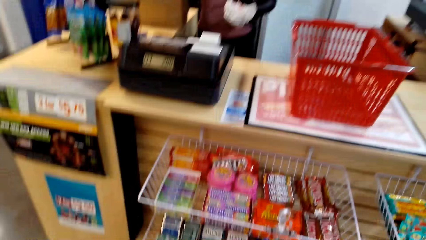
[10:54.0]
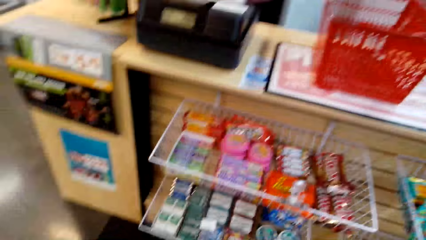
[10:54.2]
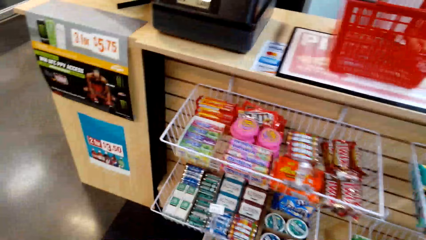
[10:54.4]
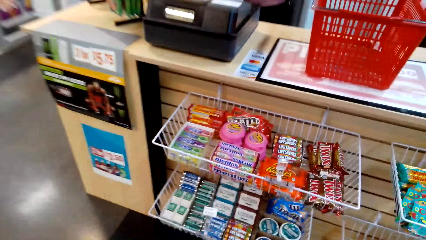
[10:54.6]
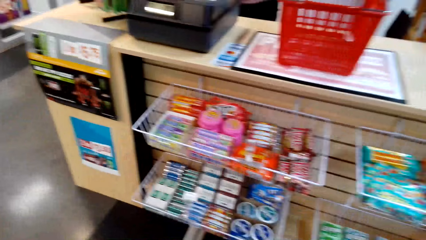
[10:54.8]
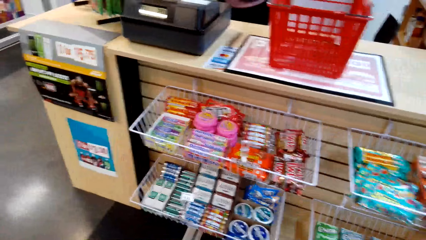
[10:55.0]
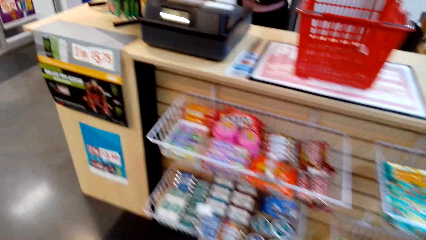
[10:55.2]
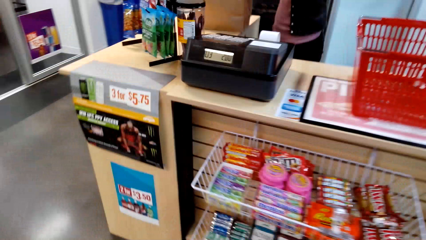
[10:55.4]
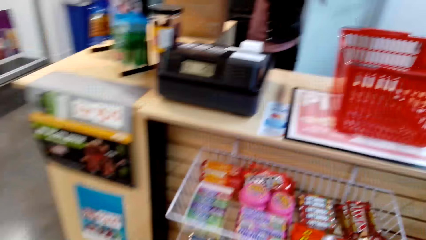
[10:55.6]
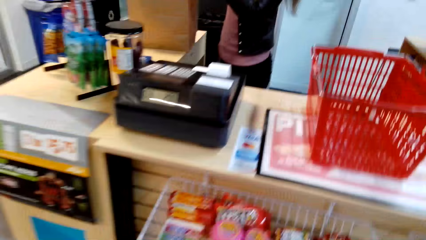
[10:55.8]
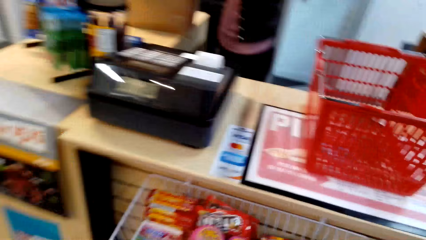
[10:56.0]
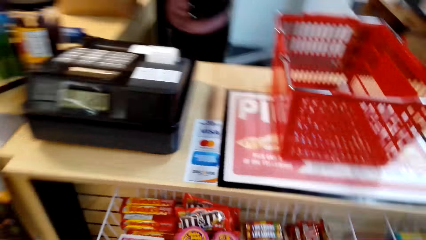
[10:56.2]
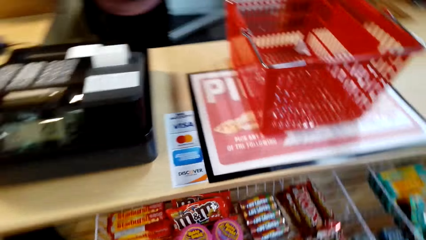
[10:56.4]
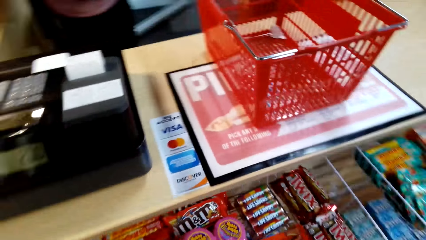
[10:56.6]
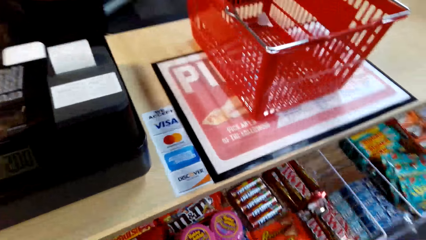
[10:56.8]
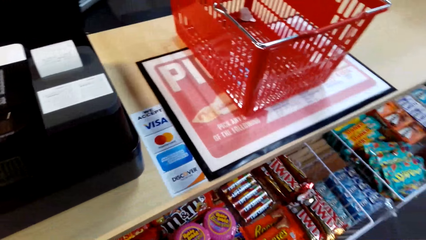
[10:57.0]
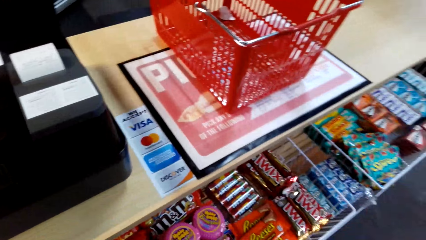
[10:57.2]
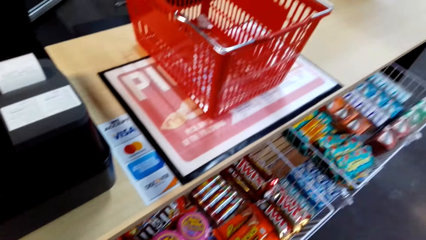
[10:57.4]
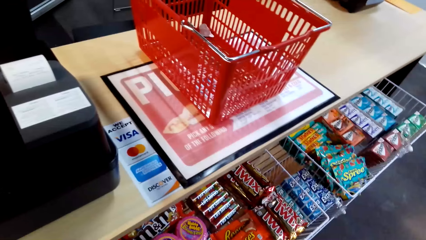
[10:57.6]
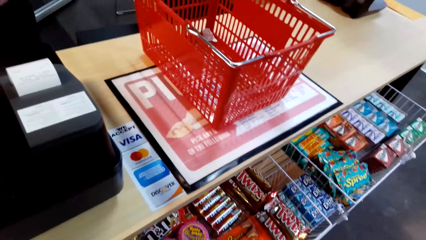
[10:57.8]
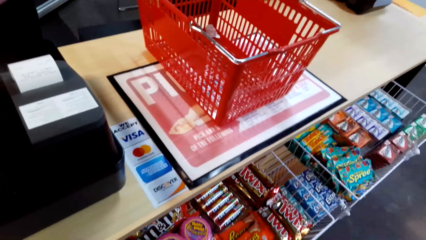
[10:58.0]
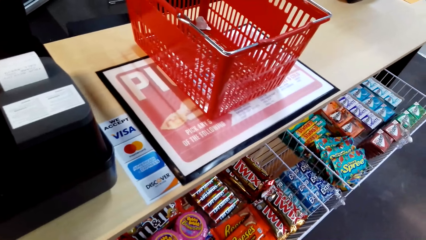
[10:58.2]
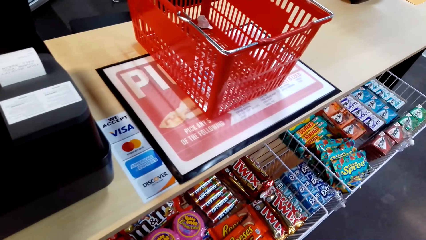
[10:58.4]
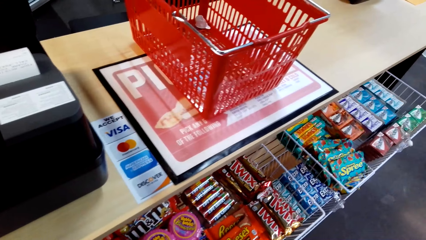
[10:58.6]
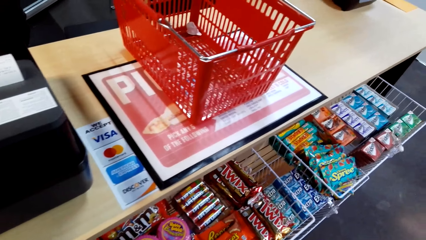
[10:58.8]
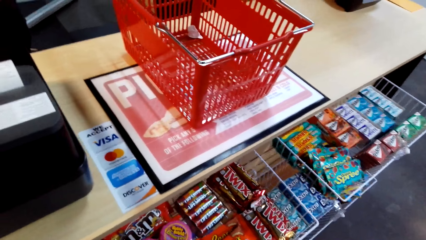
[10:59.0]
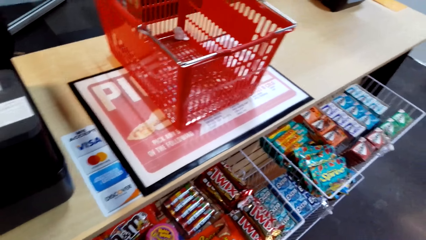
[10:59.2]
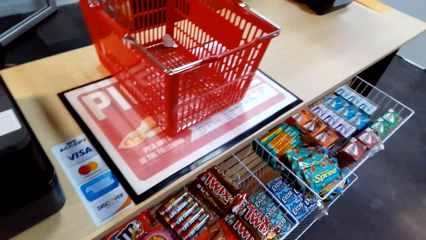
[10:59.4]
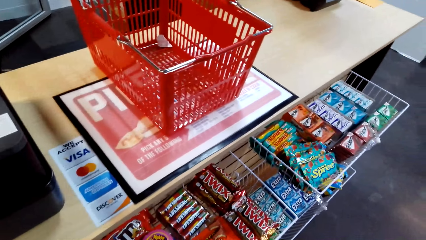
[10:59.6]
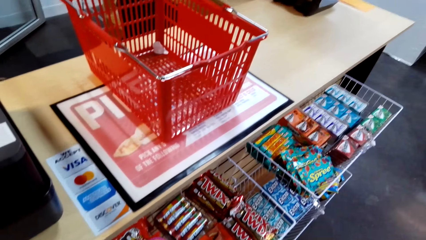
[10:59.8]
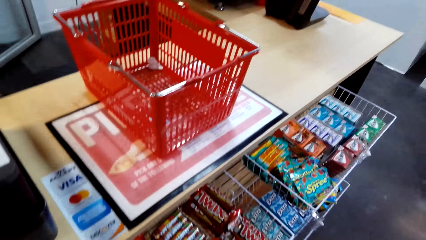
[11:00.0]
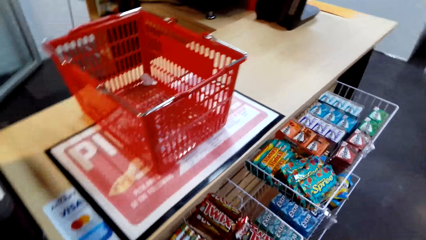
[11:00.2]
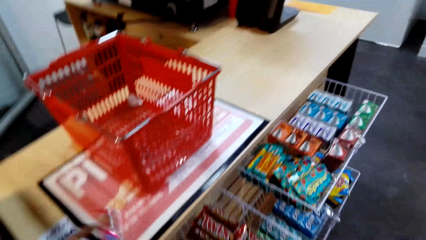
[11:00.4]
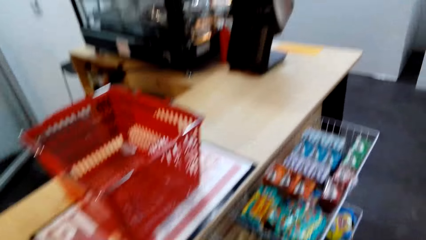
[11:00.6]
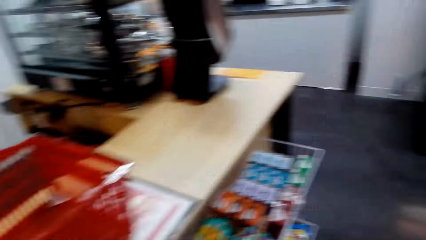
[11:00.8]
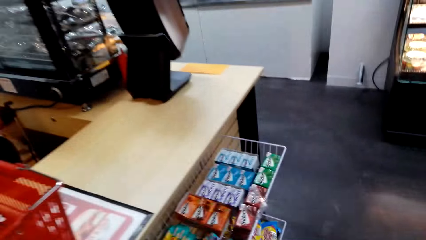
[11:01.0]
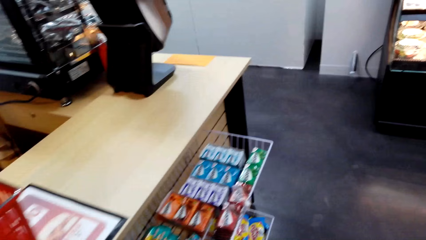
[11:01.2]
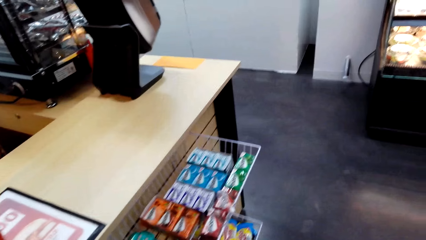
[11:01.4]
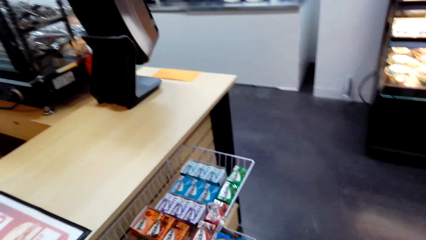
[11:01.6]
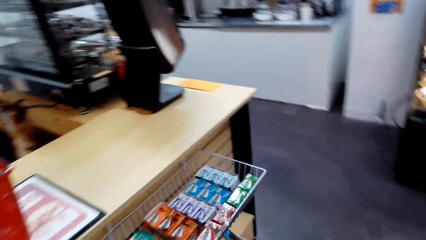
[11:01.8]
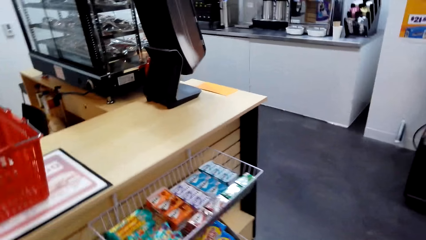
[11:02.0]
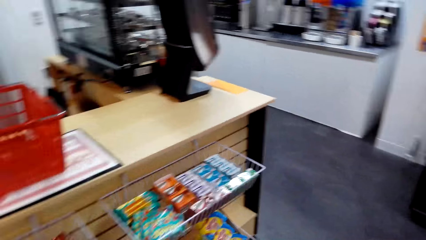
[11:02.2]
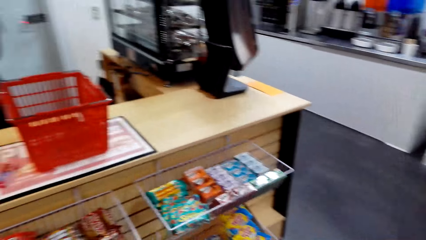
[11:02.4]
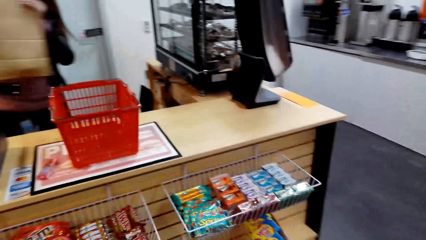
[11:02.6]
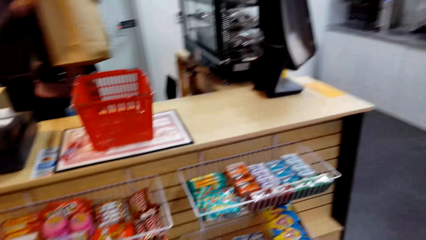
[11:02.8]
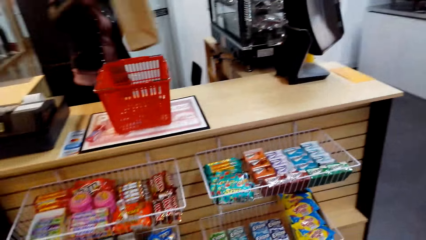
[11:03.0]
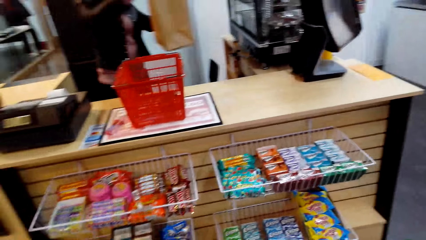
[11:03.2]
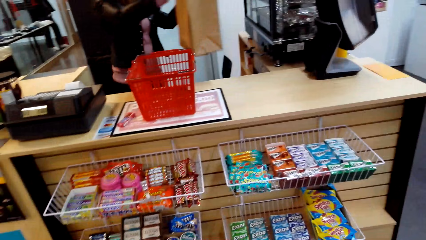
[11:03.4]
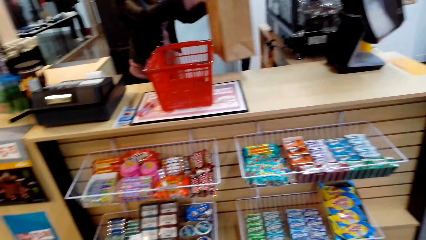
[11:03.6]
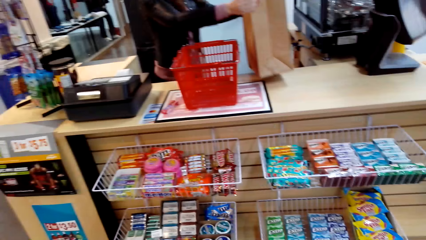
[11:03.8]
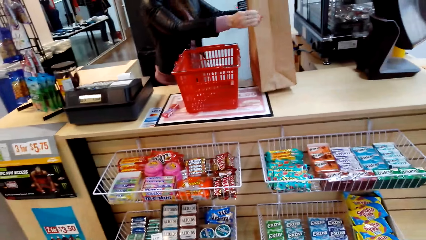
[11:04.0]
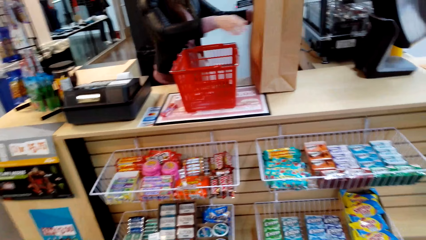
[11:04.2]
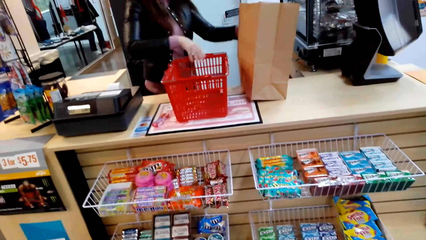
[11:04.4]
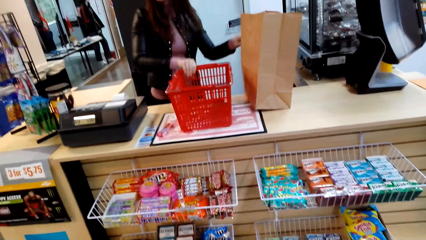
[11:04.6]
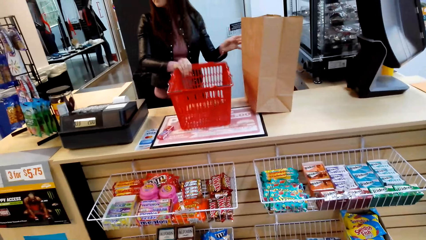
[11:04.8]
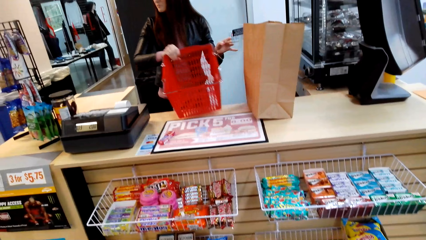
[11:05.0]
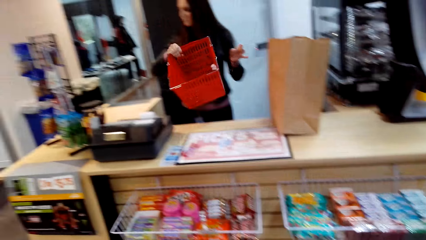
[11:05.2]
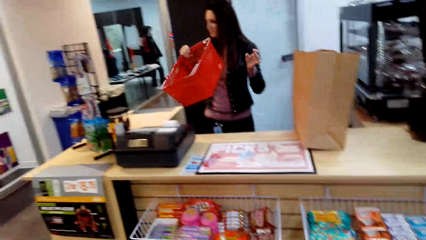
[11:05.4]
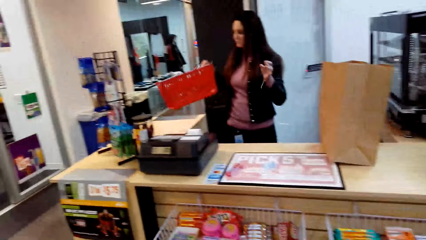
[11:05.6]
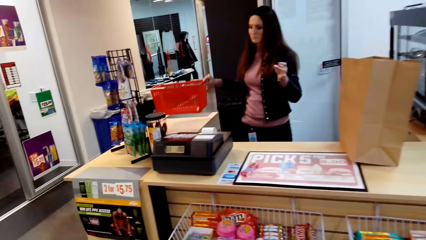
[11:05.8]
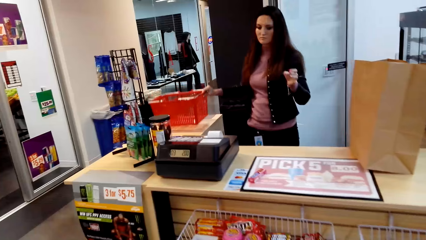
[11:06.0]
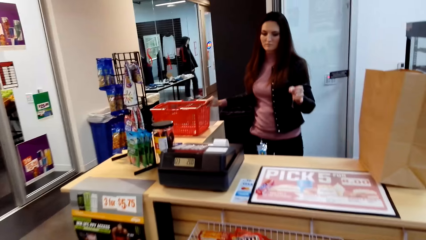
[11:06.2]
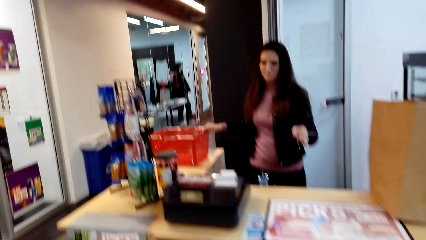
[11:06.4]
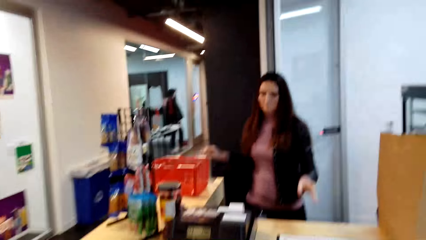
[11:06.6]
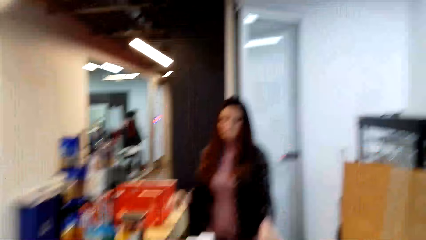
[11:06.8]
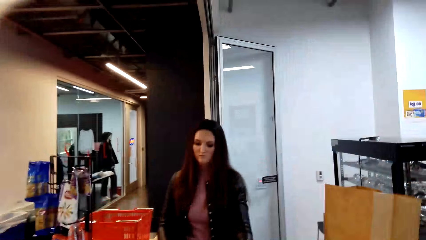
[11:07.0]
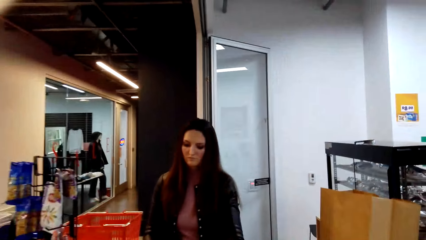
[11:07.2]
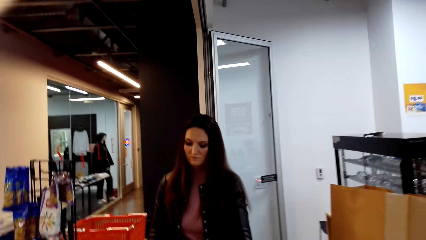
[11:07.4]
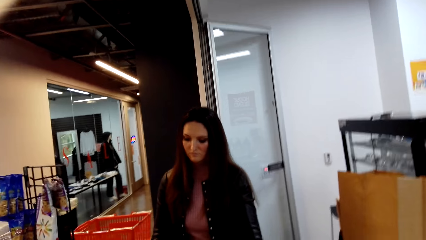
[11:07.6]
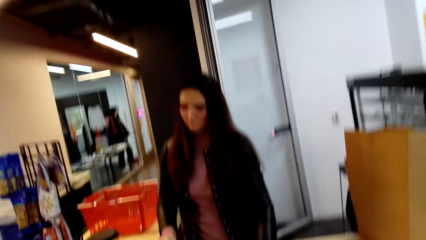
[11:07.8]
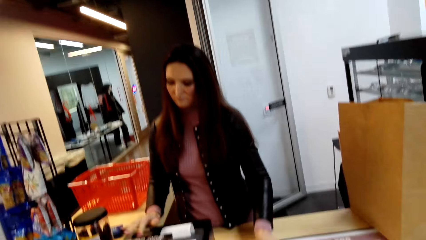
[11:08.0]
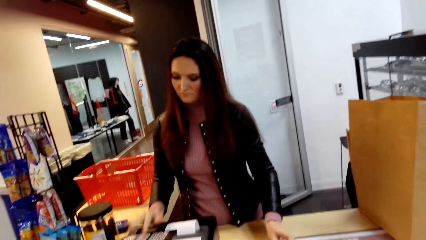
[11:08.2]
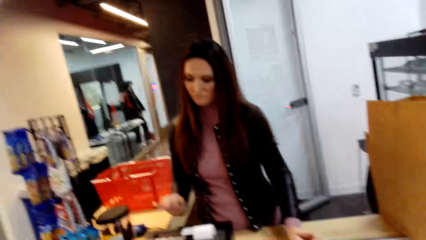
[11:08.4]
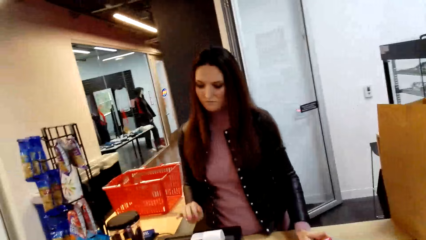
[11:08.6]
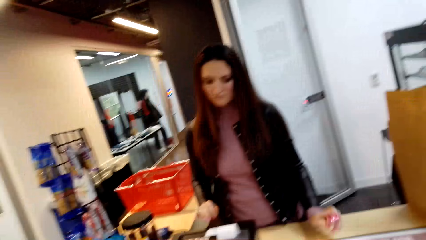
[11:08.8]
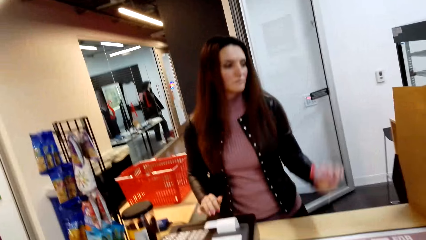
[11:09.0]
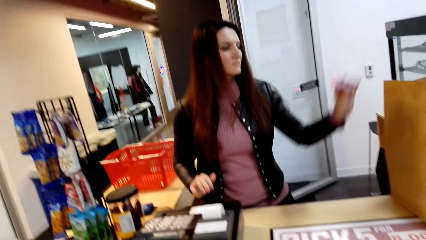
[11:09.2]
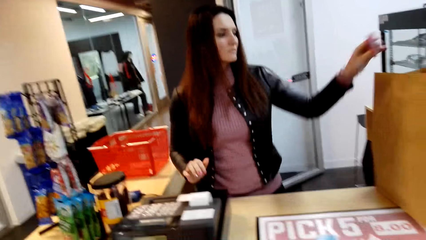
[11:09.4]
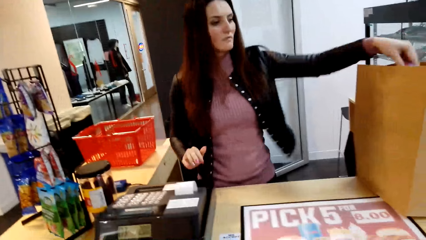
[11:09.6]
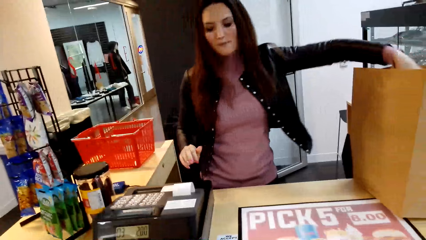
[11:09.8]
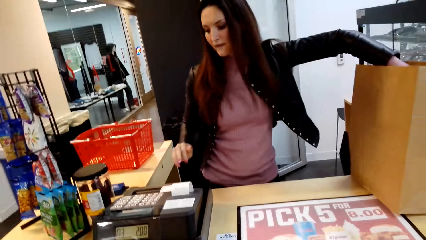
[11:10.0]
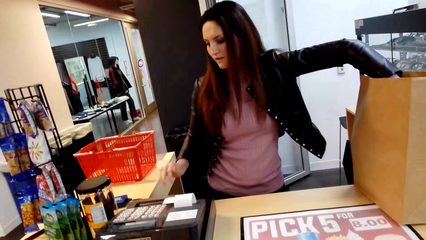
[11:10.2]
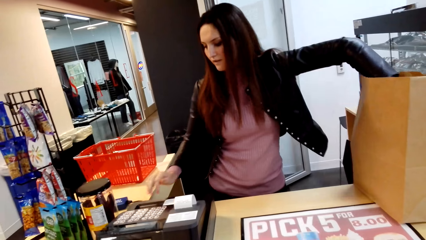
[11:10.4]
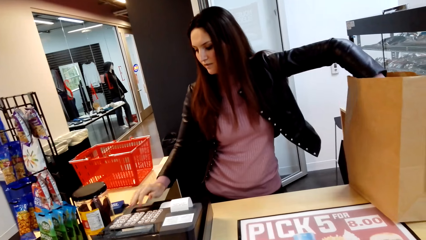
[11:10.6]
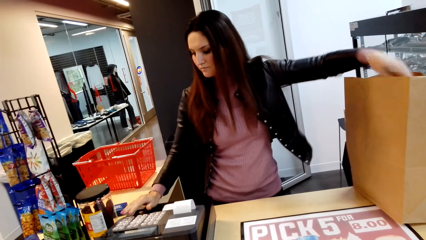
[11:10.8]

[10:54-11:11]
A cashier carries items in the pack bag and places the pack bag on the counter. The cashier picks the tray on the counter and puts the tray on the counter.
